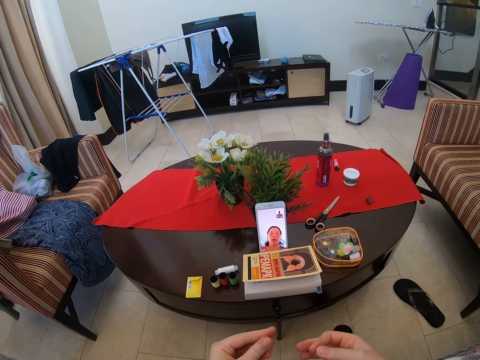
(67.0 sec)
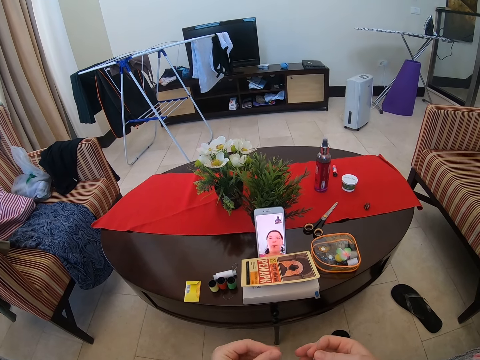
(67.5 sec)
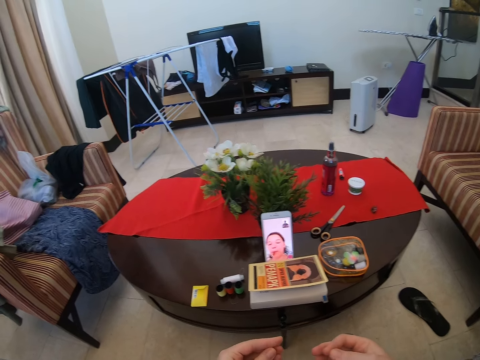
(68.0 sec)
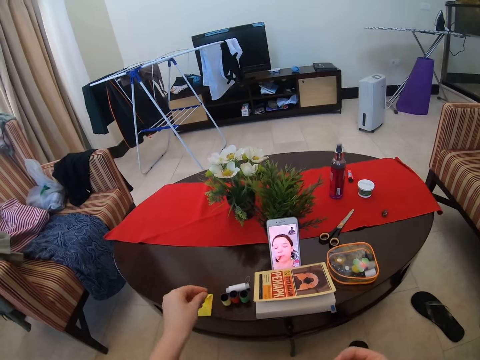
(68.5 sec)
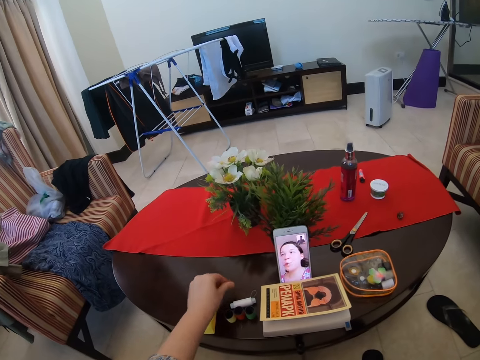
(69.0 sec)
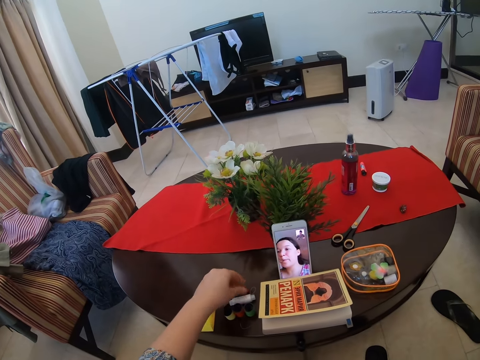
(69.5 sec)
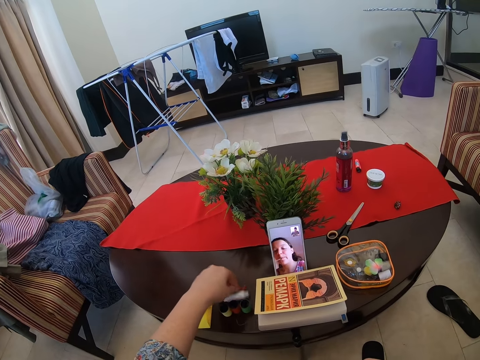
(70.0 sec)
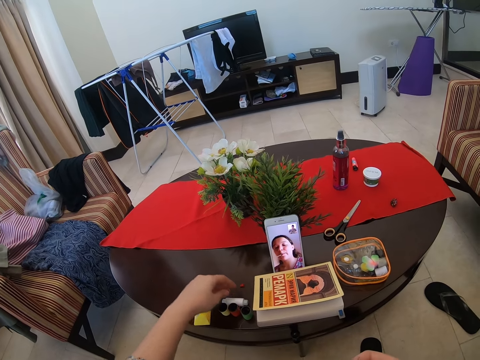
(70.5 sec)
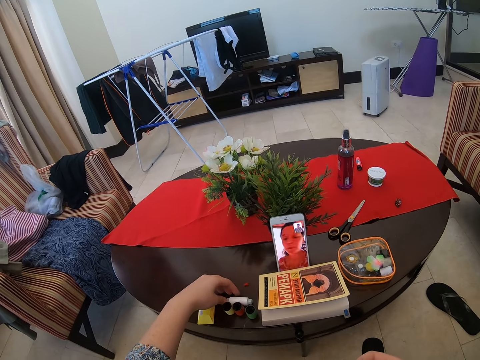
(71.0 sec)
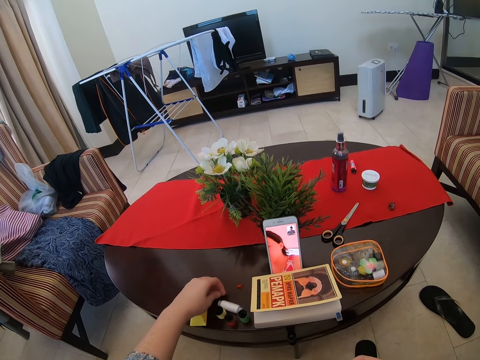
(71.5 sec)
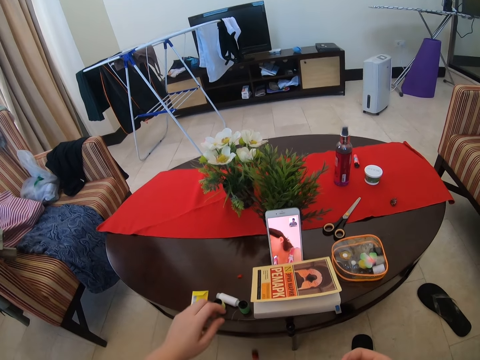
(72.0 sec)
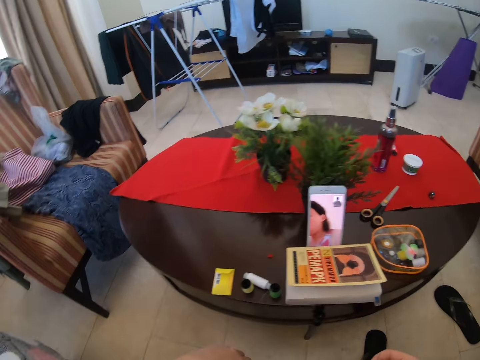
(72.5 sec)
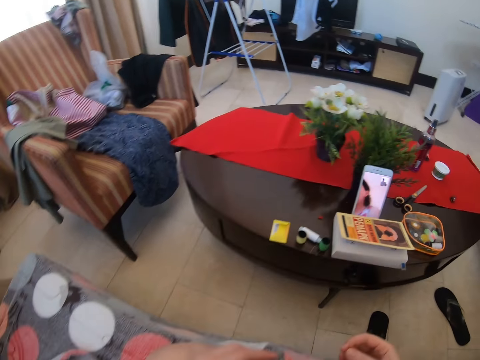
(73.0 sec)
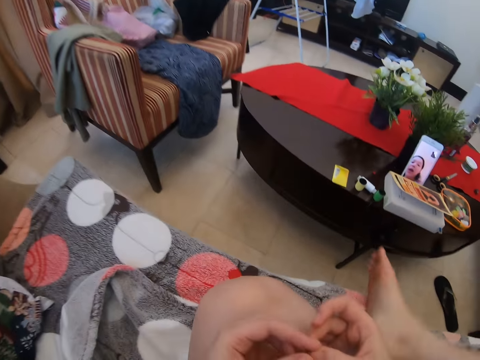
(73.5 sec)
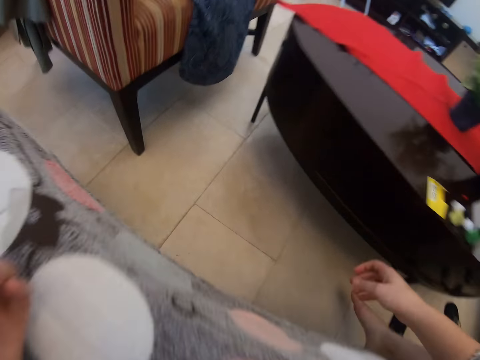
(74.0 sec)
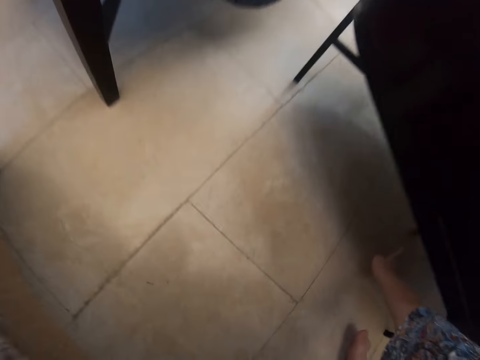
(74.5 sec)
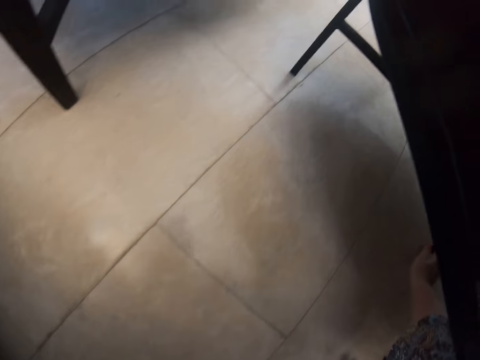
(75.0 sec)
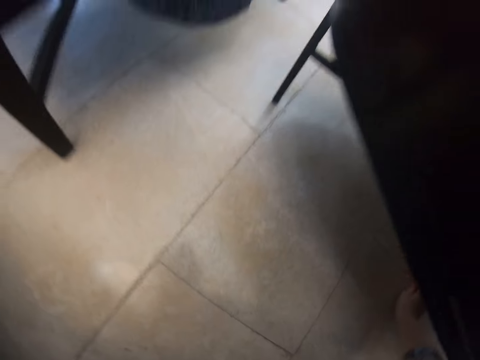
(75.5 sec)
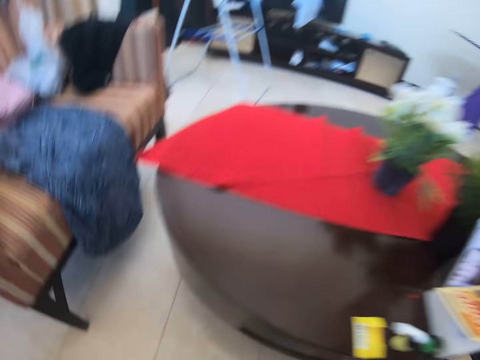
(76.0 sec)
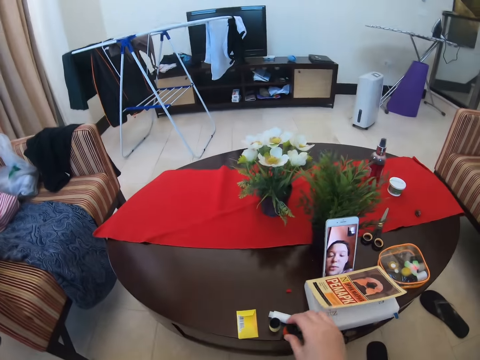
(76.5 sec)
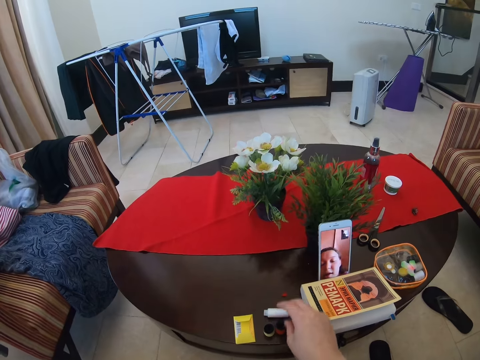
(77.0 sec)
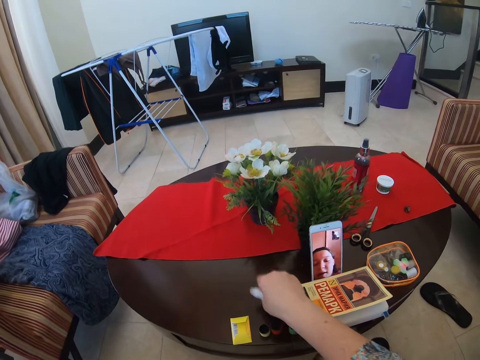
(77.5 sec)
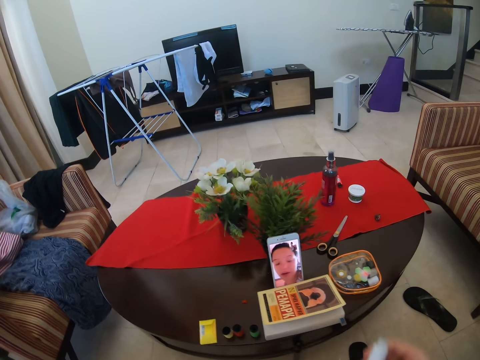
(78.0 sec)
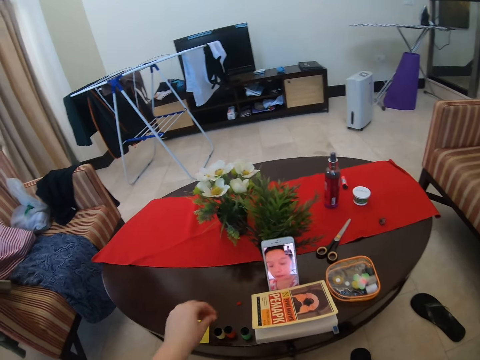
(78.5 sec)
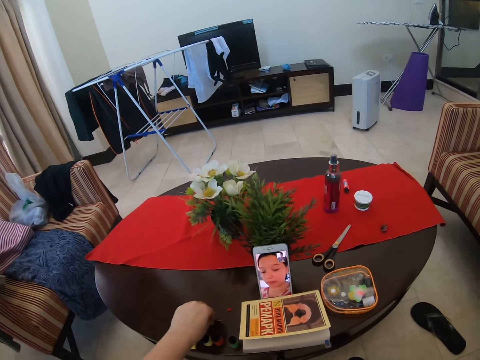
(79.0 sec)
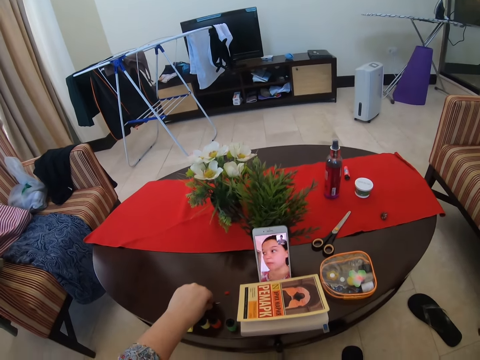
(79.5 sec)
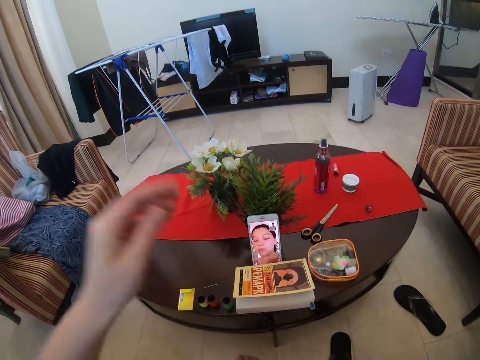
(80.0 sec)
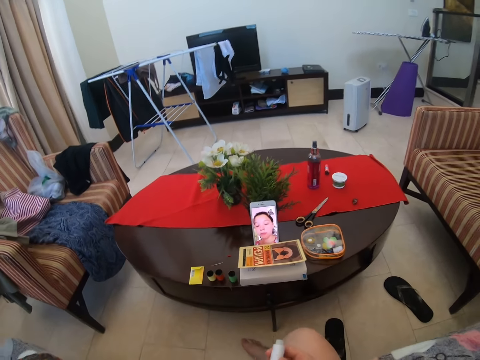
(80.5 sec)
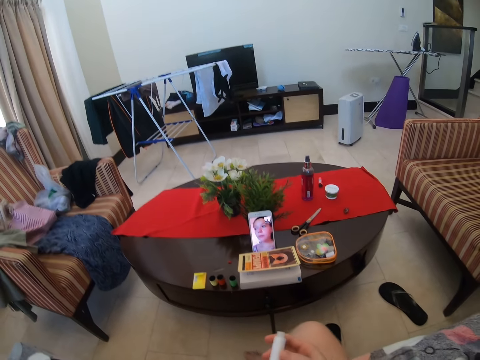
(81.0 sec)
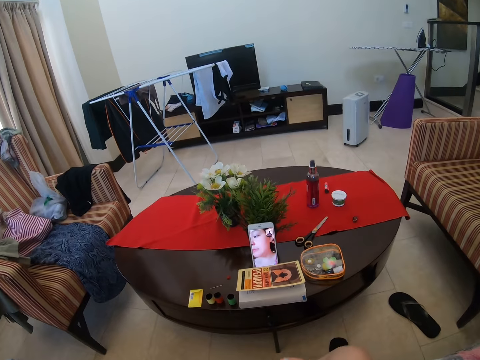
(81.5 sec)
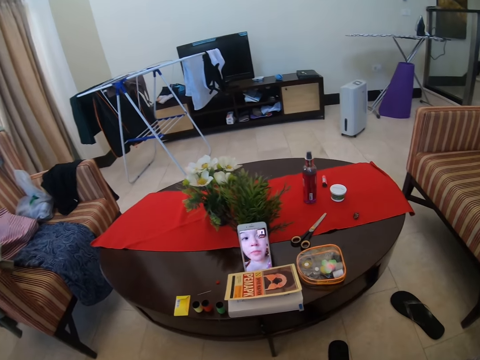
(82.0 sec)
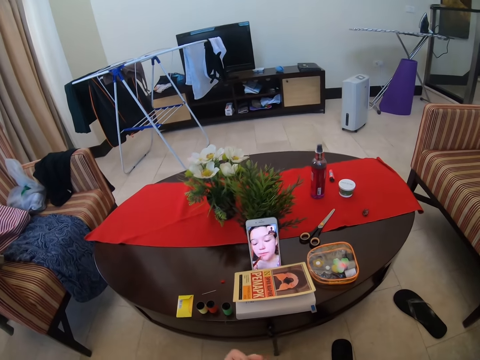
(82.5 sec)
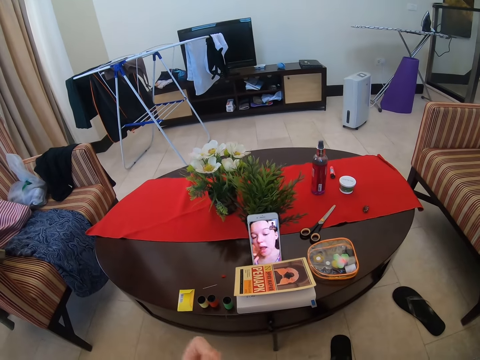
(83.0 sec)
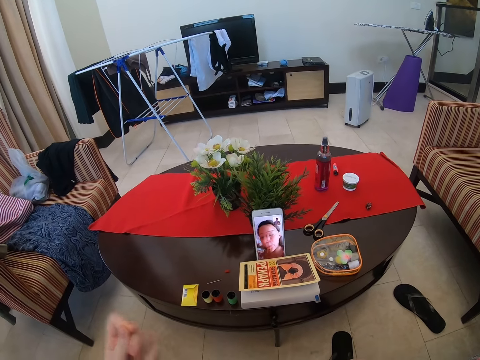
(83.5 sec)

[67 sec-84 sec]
The camera wearer takes the yarn on the table. They pick a piece of thread on the floor. They put something on the table. They take the yarn on the table. They talk to a person via the phone. They pick a needle.

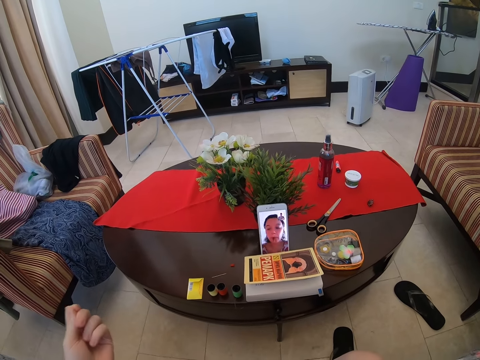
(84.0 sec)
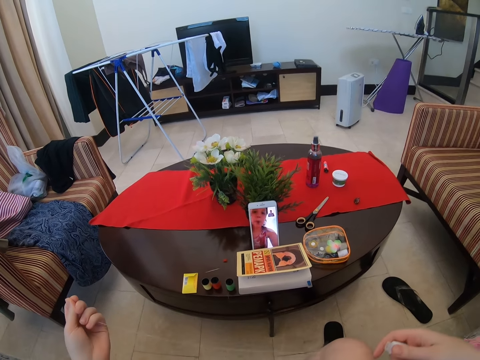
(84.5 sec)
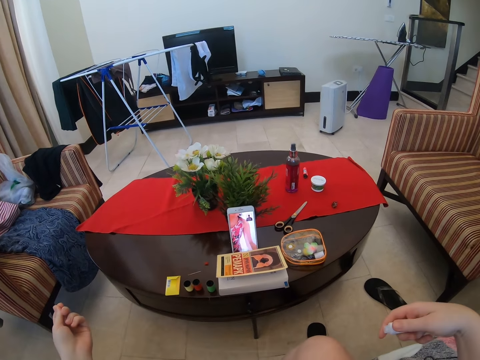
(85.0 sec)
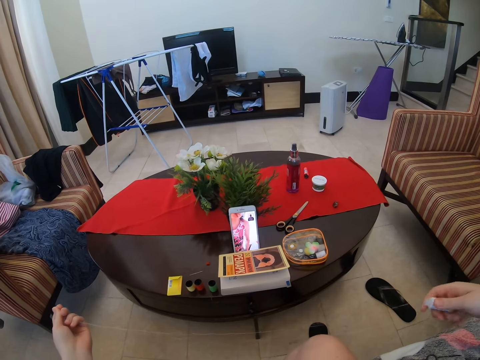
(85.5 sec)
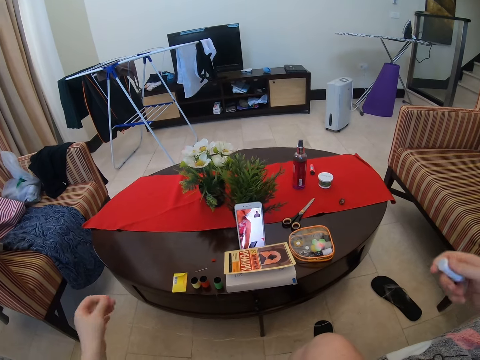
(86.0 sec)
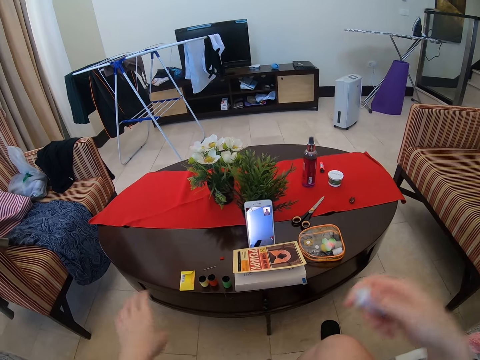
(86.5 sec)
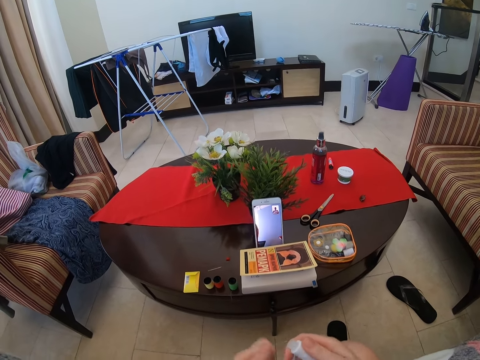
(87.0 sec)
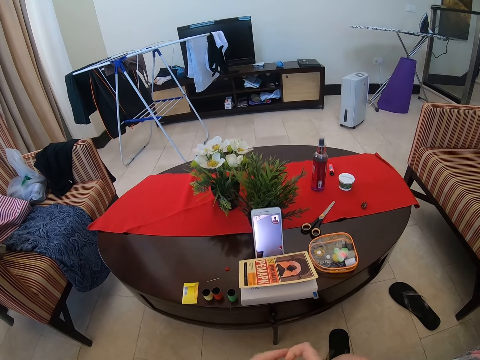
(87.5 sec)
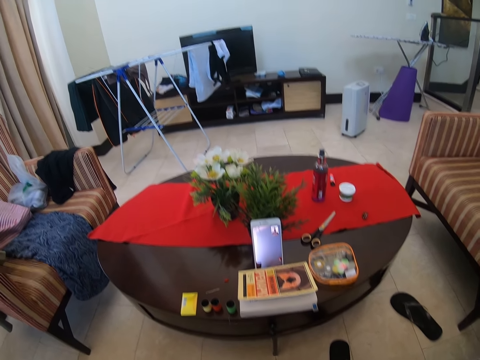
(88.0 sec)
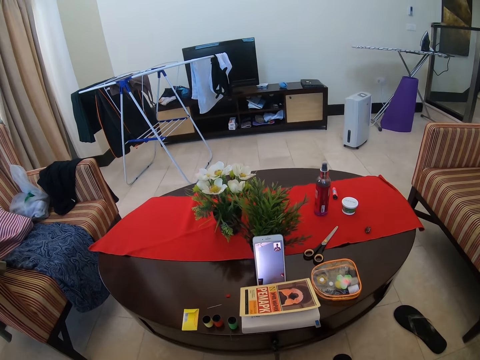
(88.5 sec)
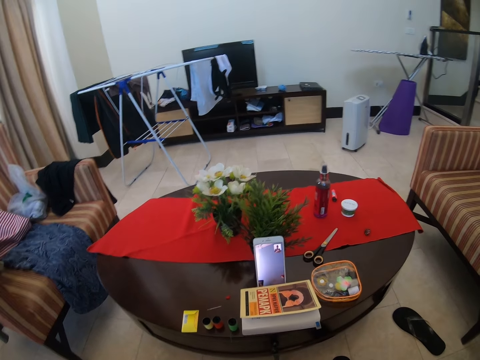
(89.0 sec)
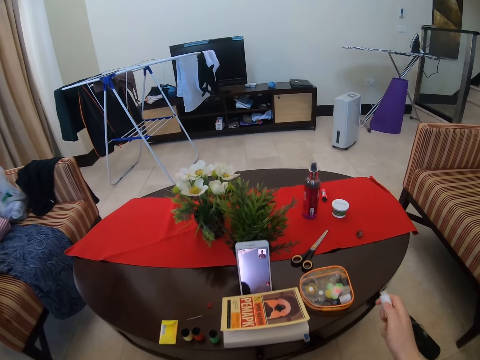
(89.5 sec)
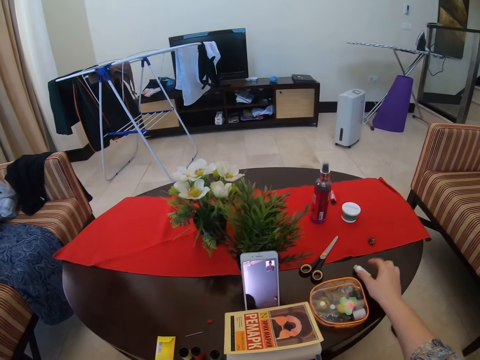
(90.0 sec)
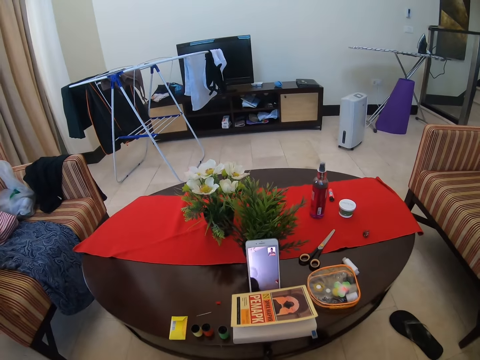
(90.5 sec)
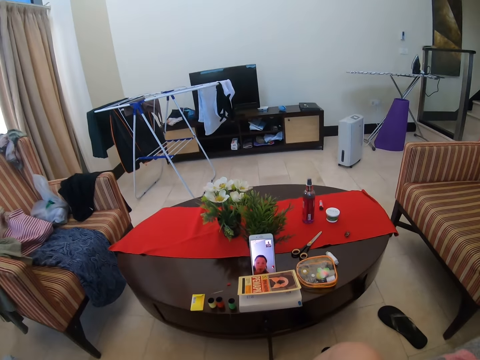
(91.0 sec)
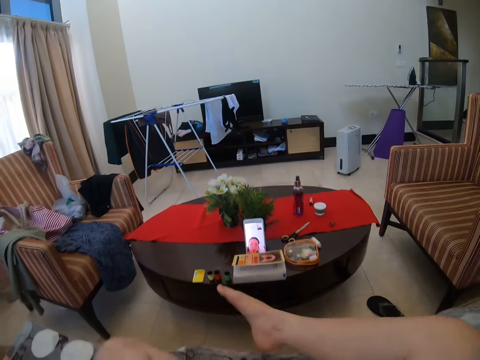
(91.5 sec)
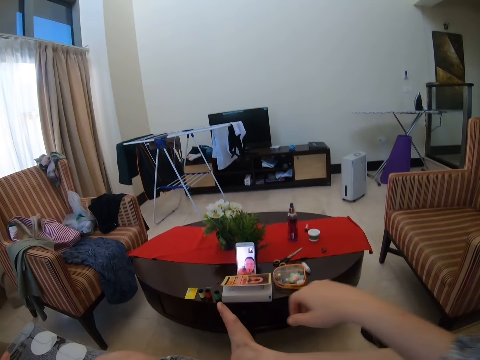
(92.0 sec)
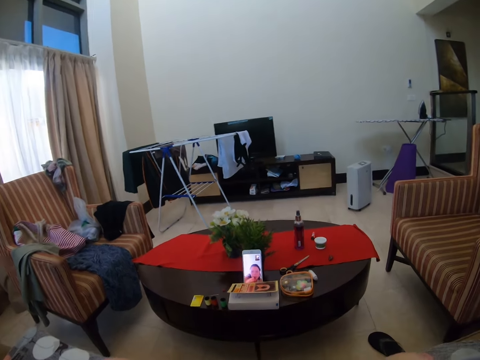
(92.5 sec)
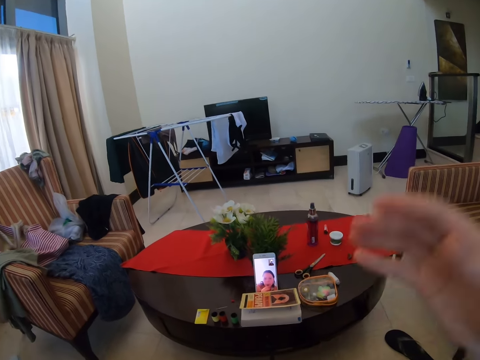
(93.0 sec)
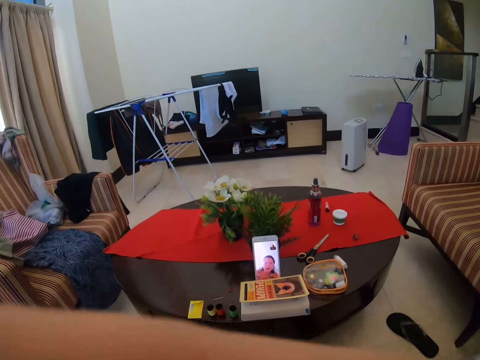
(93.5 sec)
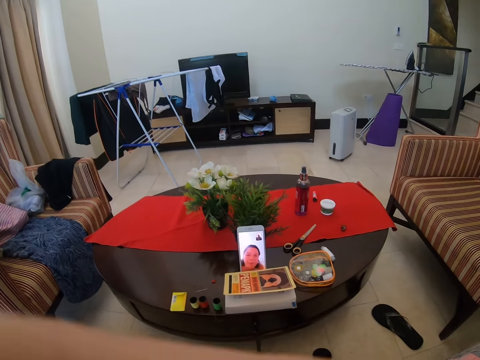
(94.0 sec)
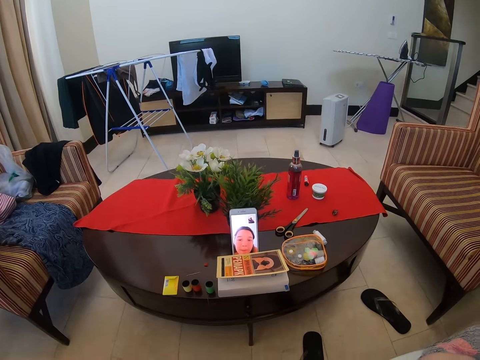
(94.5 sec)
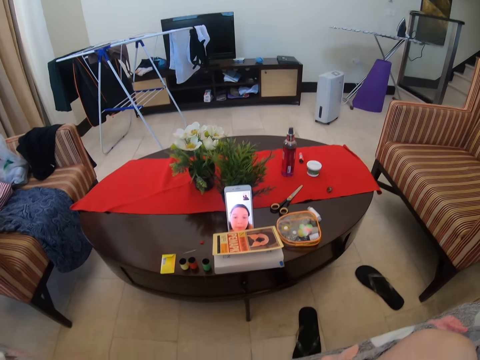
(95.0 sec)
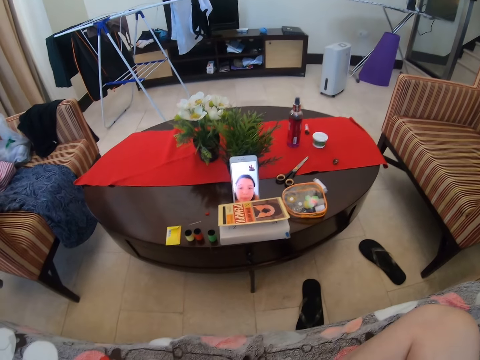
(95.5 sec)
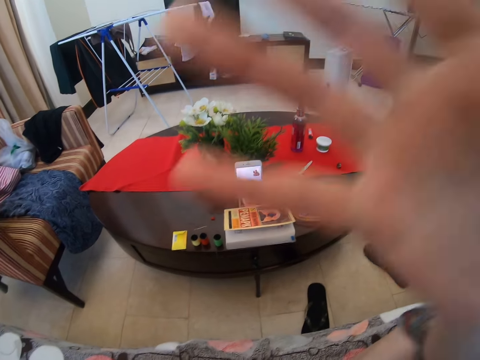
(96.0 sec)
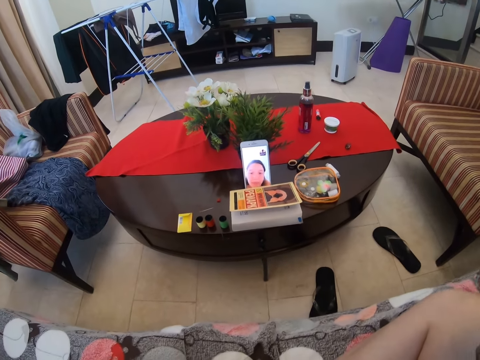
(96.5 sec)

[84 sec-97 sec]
The camera wearer straightens the yarn. They talk to a person via the phone. They put the yarn on the table. They talk to the person via the phone.
